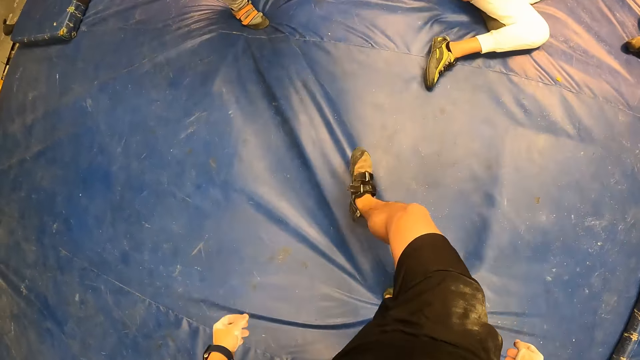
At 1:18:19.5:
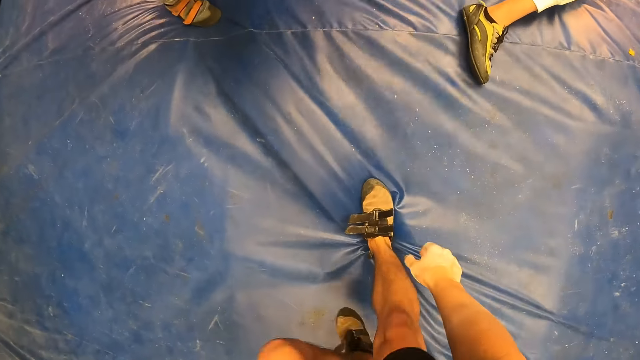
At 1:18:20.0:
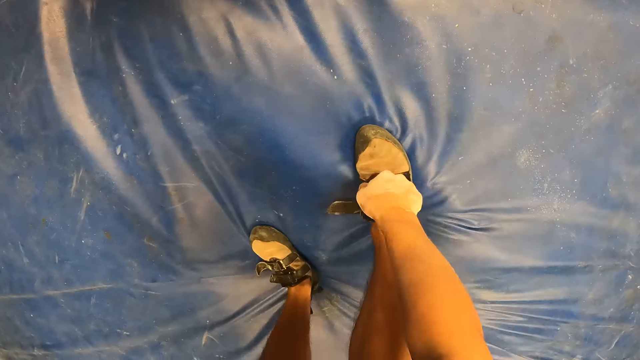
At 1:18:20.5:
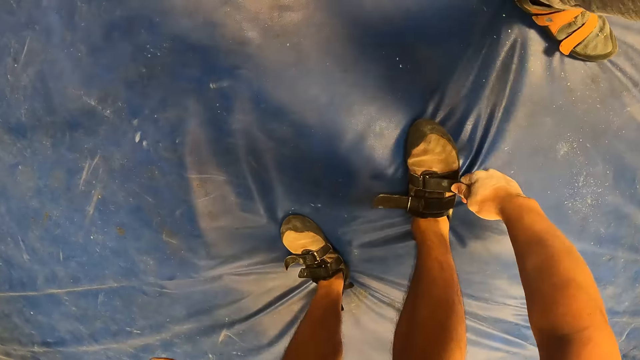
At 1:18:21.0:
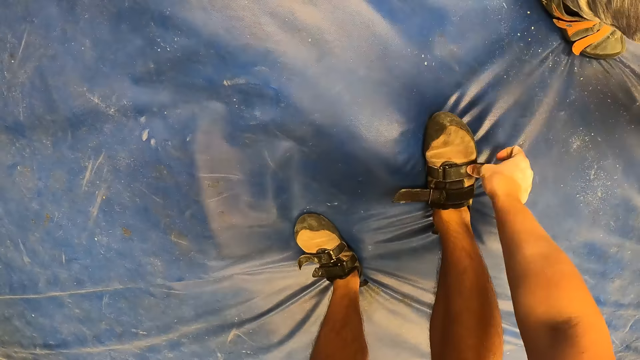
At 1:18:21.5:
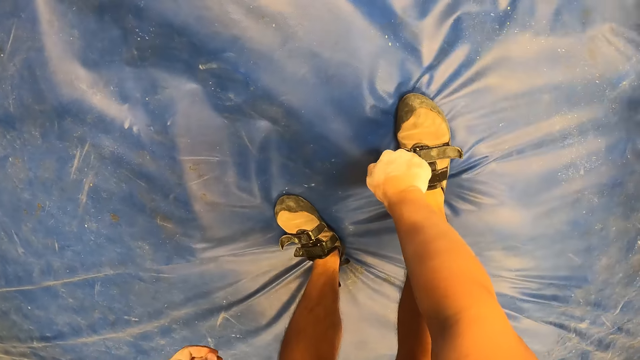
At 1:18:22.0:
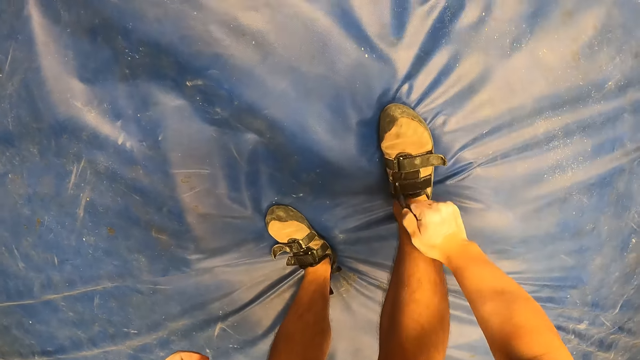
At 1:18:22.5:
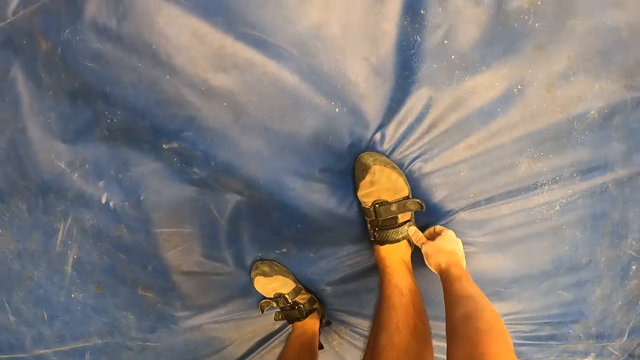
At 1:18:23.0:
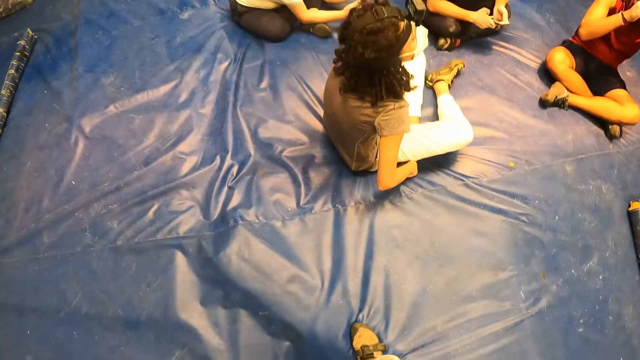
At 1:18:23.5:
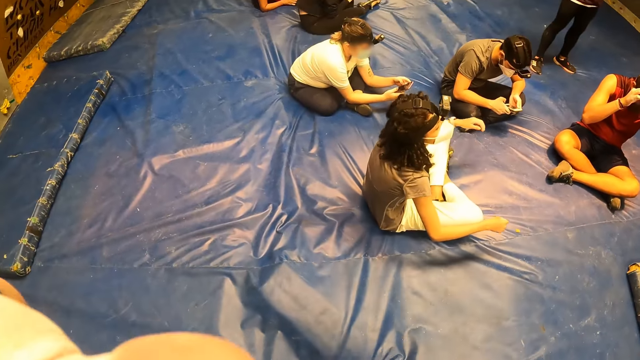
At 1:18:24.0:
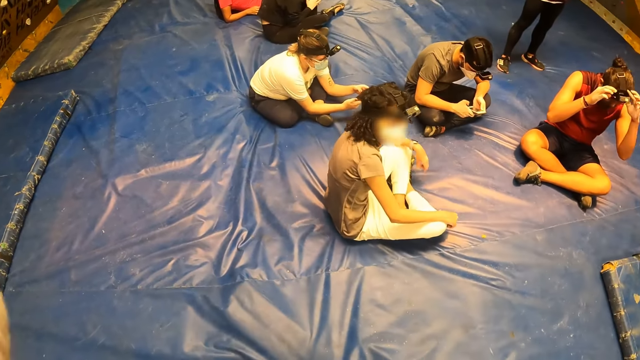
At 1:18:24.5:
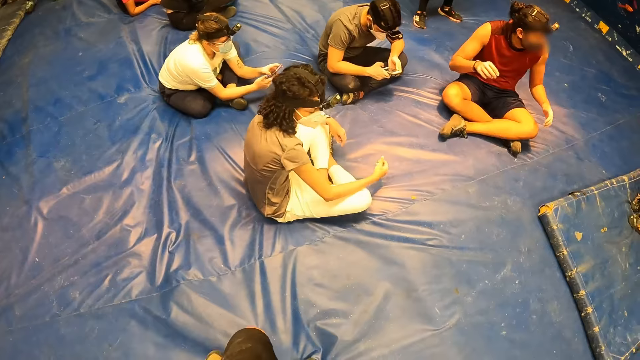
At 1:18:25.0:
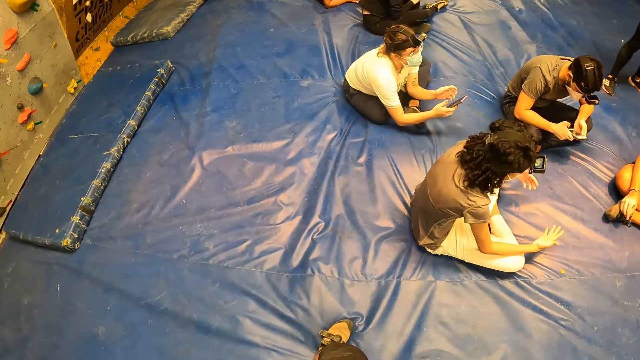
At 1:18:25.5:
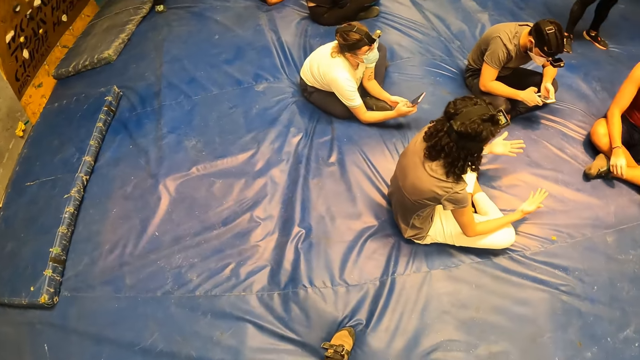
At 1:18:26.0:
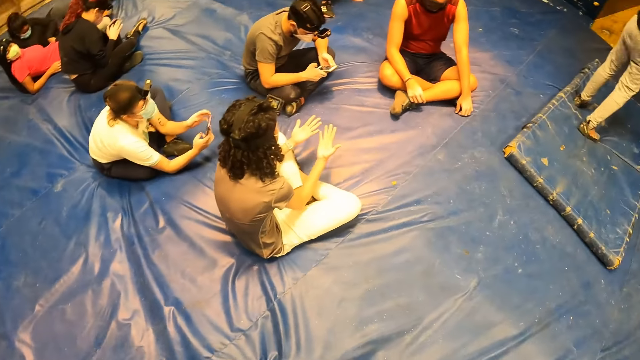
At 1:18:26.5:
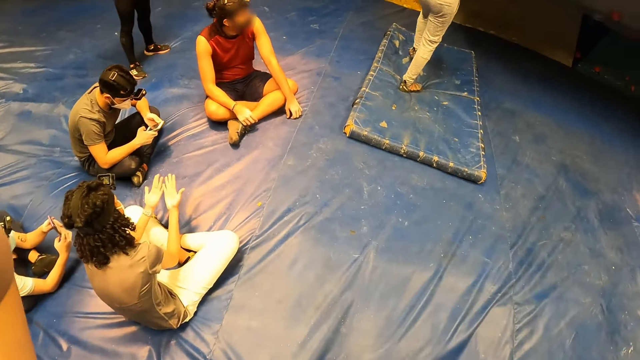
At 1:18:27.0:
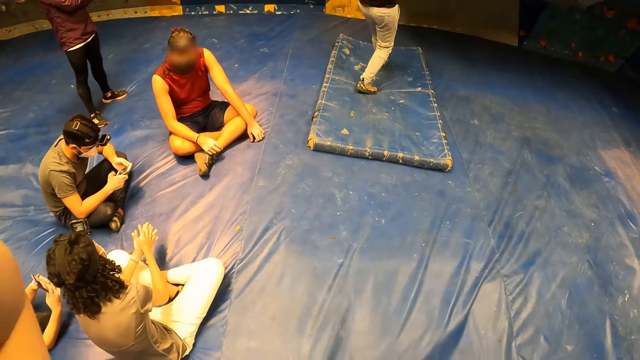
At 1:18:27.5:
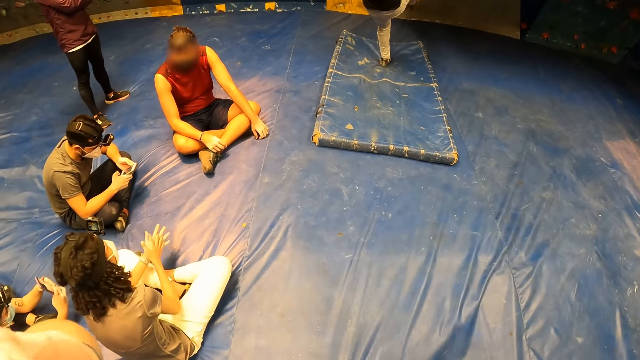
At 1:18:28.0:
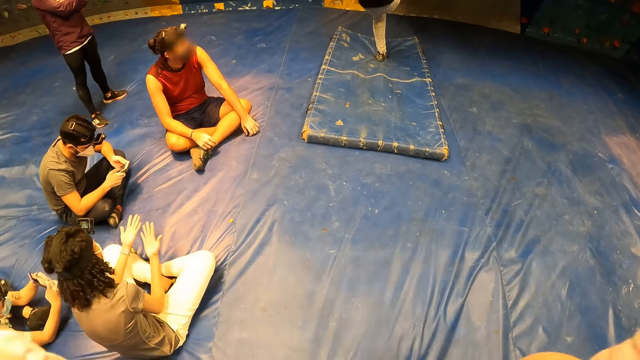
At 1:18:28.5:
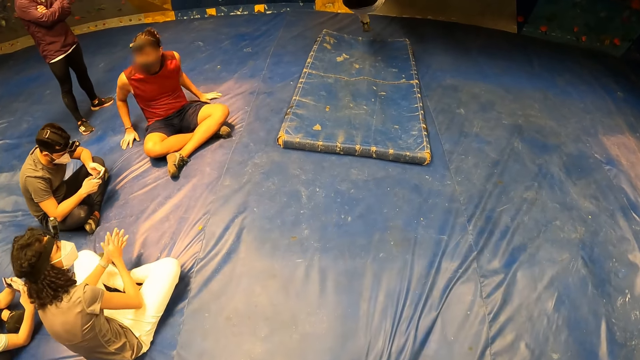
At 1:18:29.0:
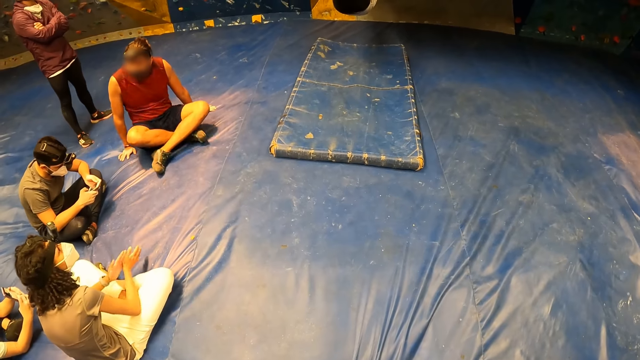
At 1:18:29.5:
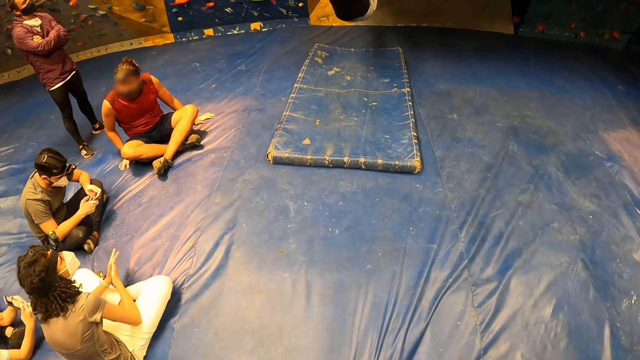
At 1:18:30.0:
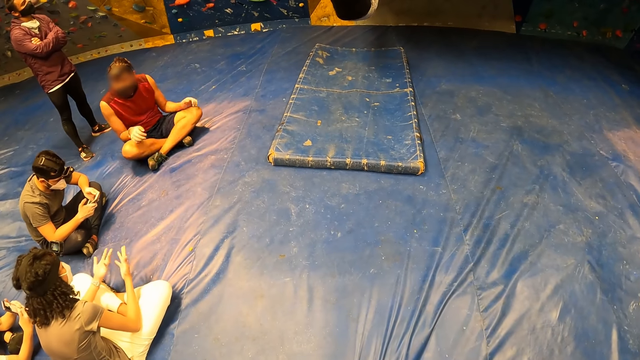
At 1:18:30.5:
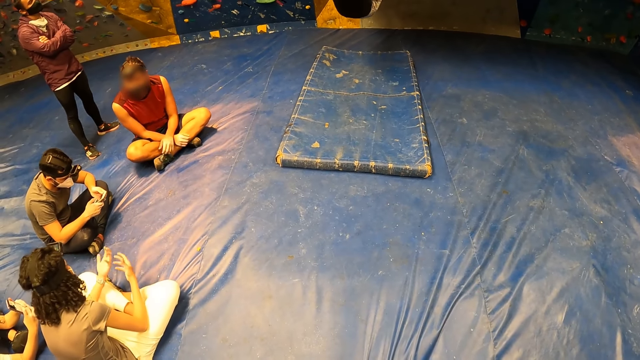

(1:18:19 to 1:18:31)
The camera wearer tightens his right shoe with his right hand. He raises his hands. He touches his head. He looks around. A man climbs the bouldering wall. The camera wearer moves his hands.

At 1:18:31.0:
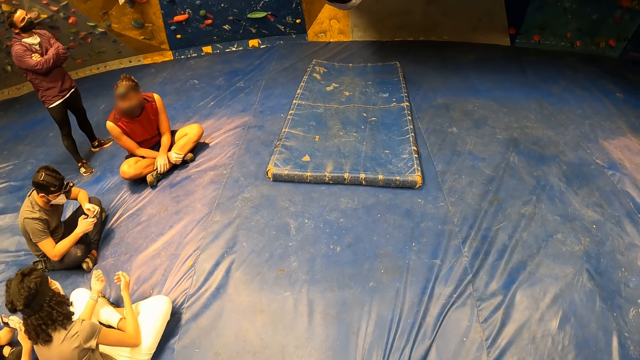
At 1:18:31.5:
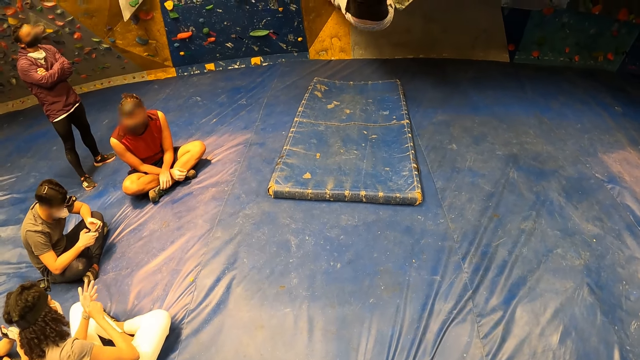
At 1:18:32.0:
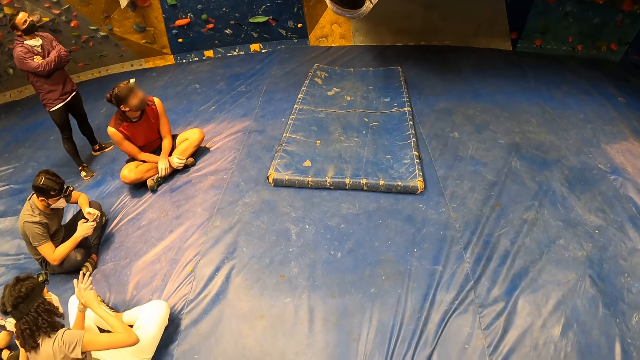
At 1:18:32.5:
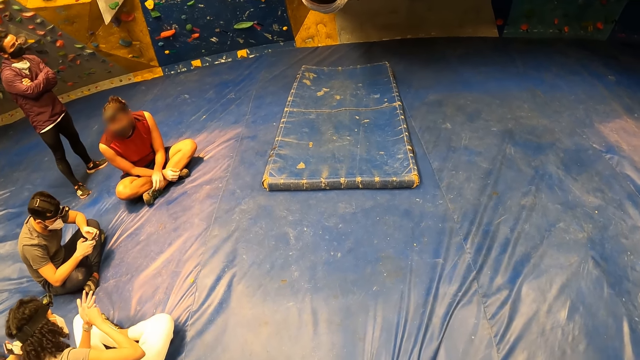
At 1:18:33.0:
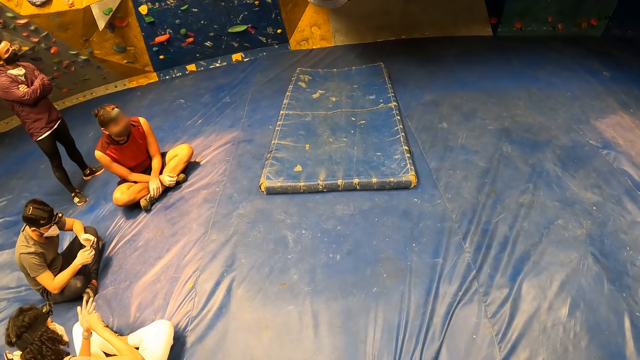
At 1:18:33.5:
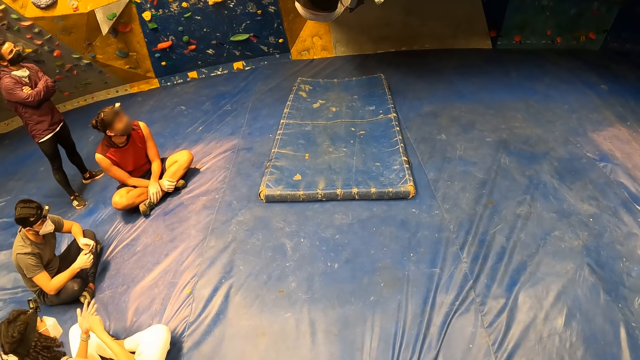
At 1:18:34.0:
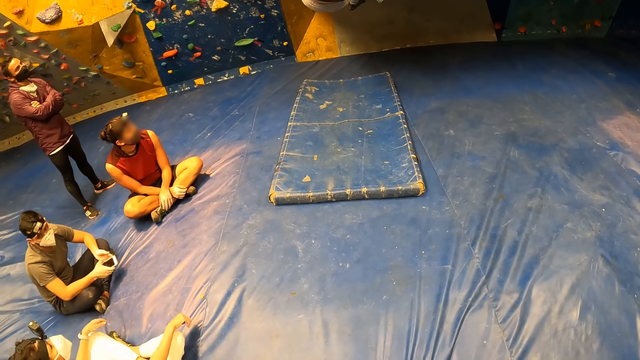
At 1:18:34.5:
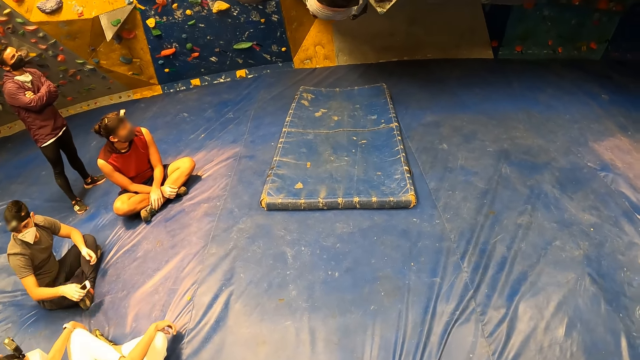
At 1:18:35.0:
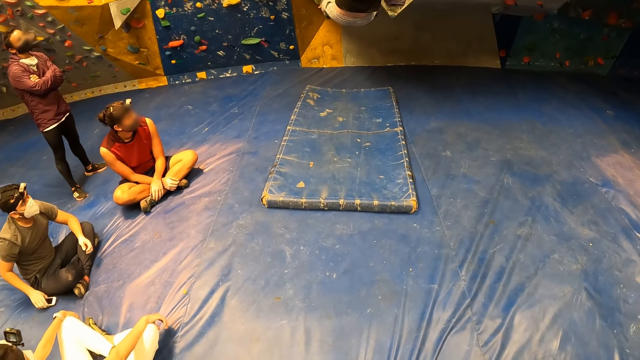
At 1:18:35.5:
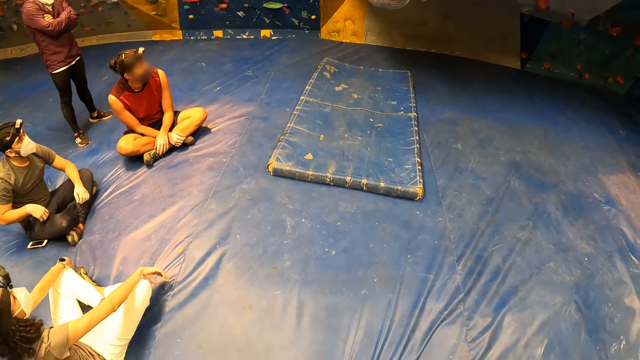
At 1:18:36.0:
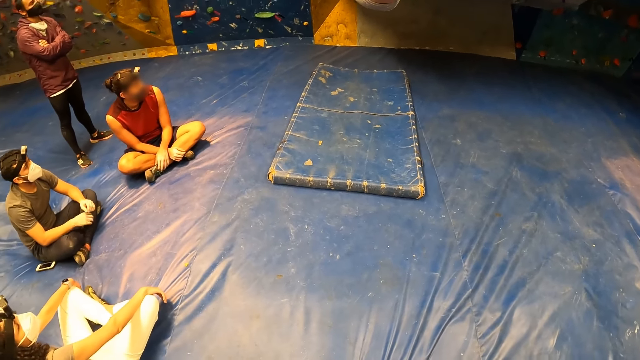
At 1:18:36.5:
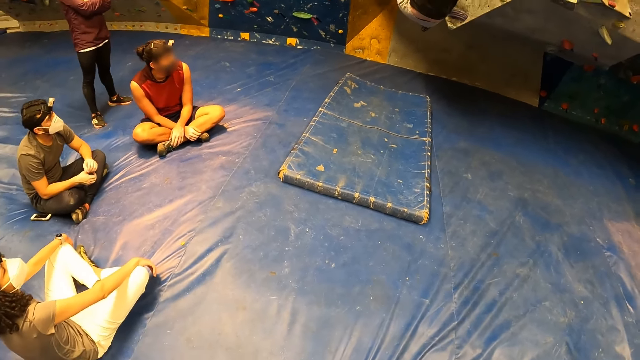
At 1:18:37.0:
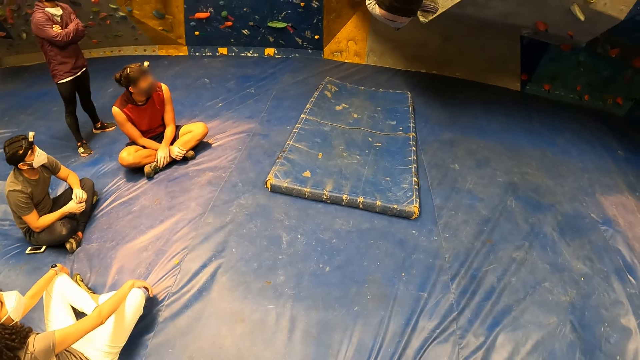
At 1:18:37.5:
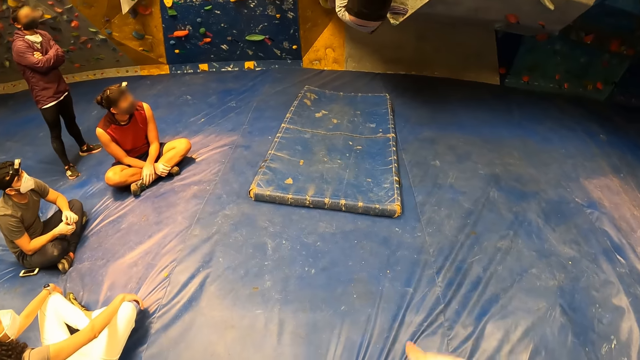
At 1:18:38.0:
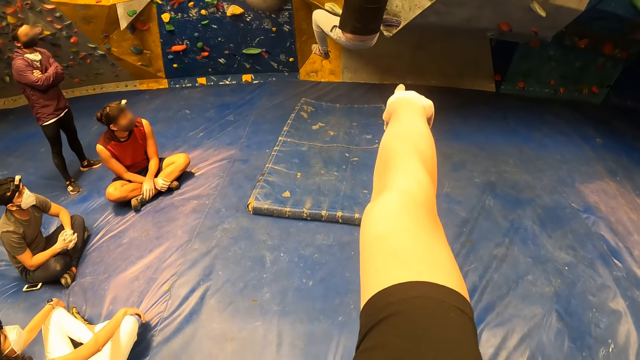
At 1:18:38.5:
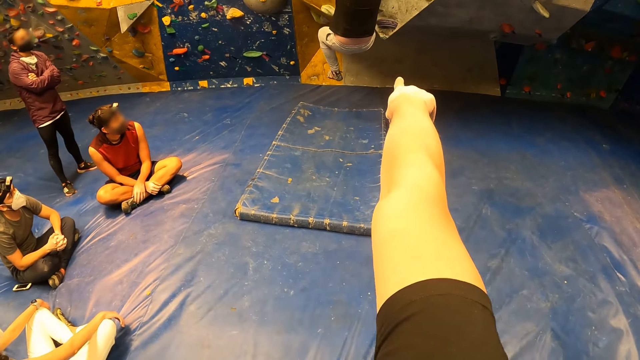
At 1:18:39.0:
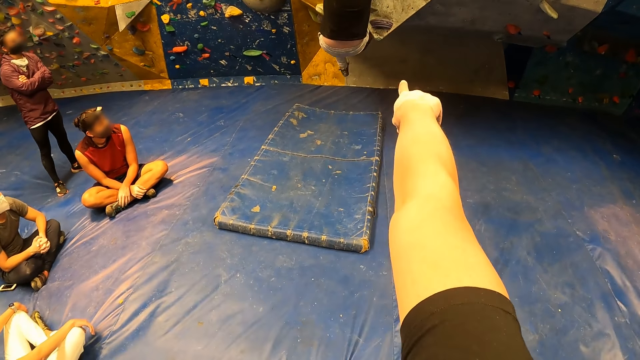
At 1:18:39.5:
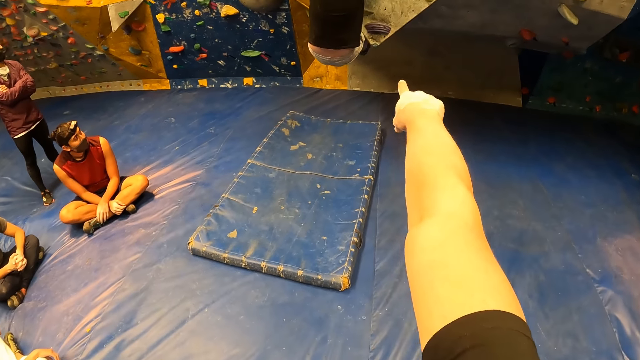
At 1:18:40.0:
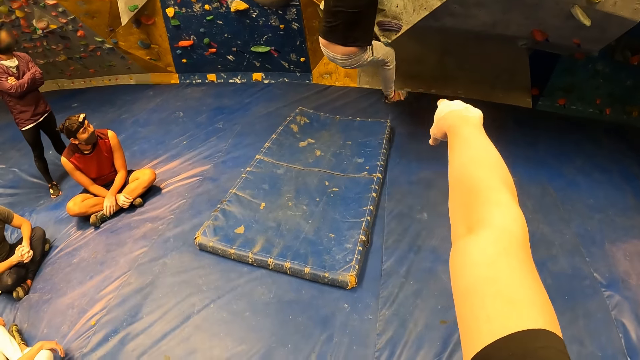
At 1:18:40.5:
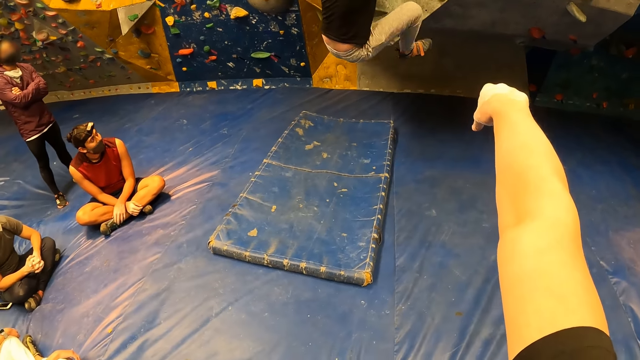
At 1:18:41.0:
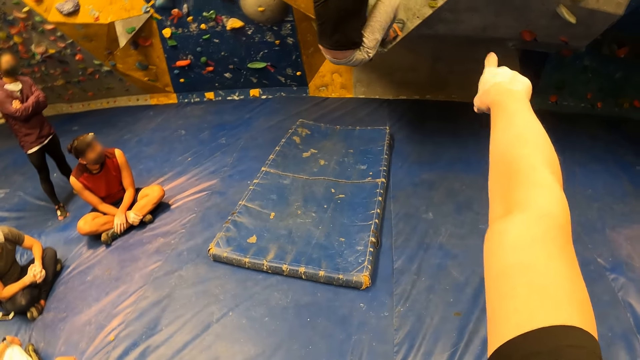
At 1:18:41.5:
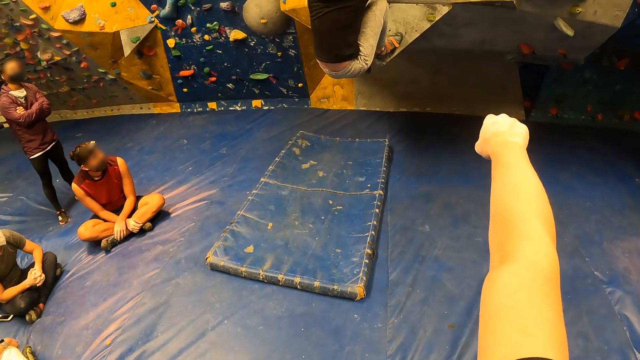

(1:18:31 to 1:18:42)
The camera wearer looks around. He points to the bouldering wall with his right hand. He moves to the climbing wall.
